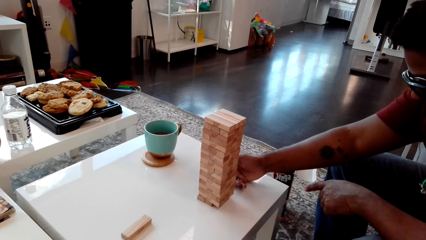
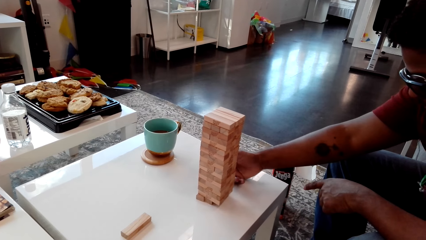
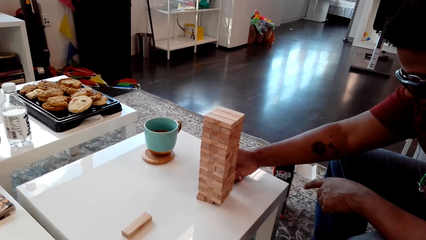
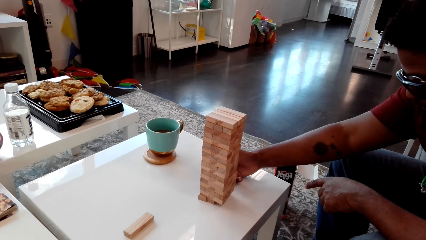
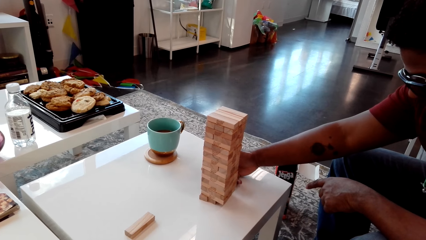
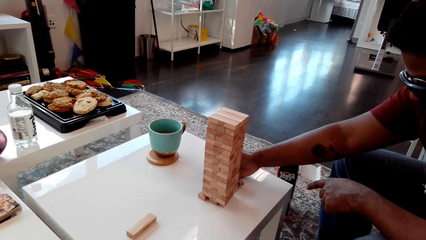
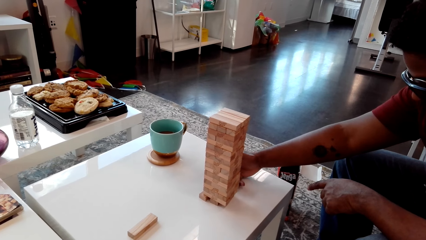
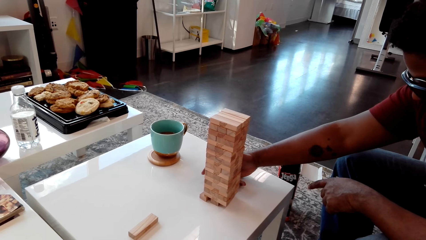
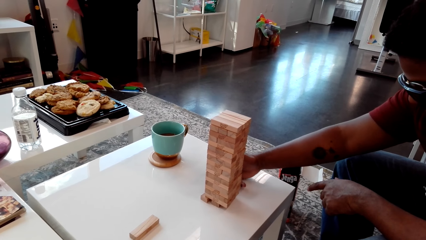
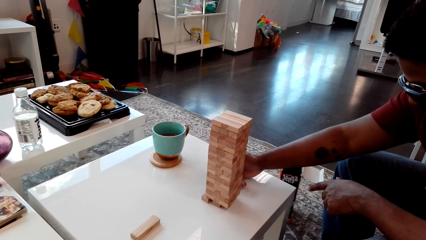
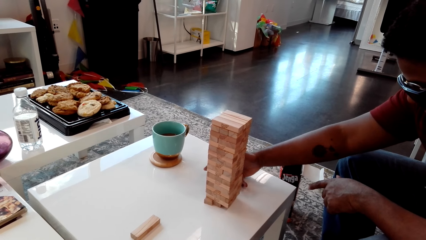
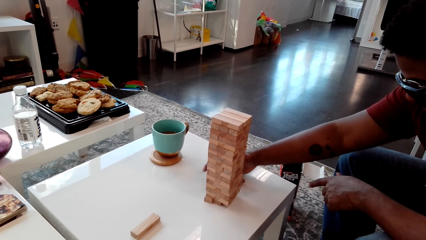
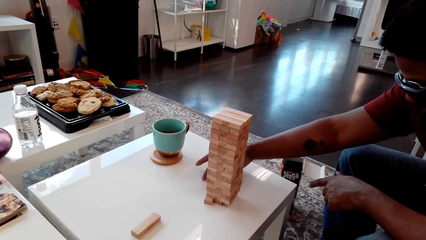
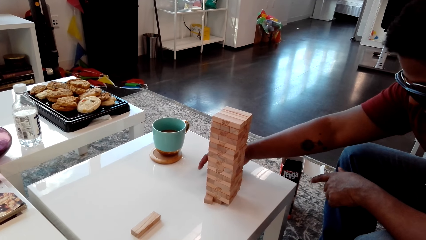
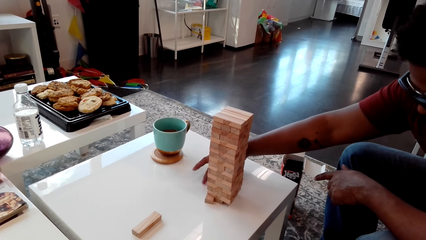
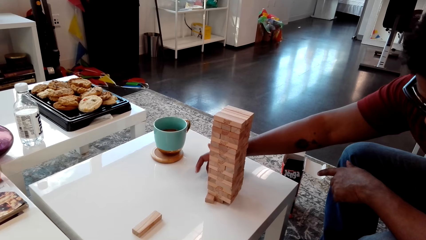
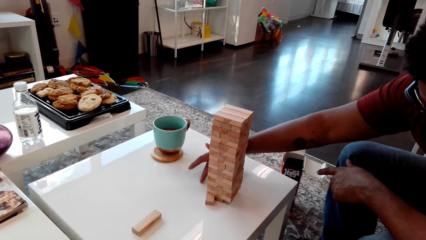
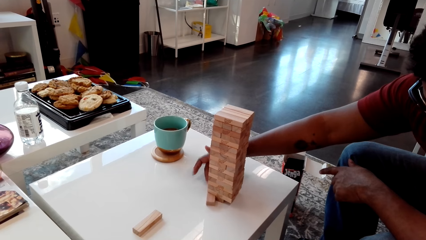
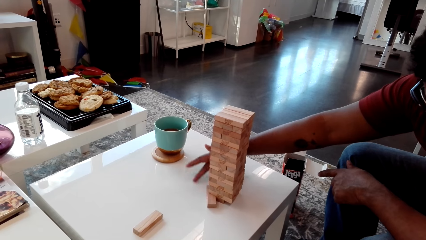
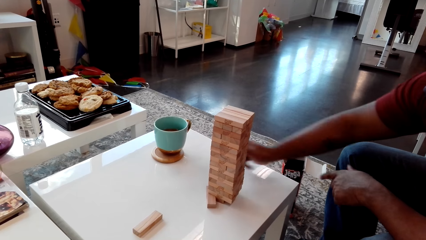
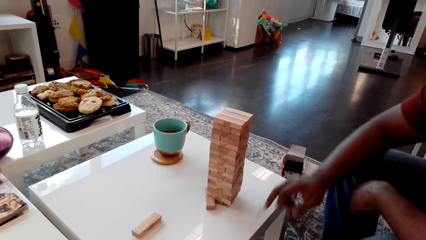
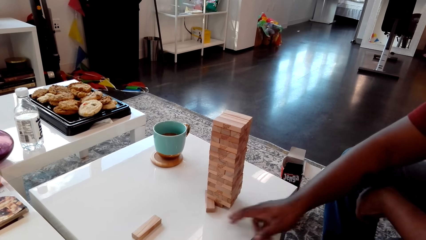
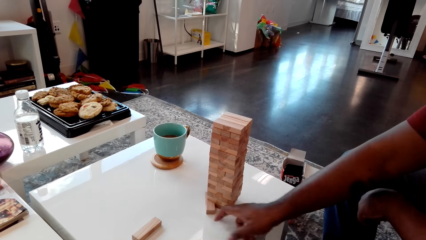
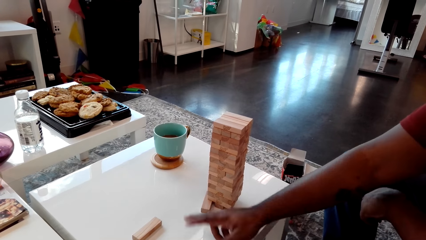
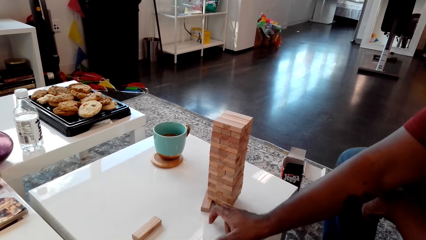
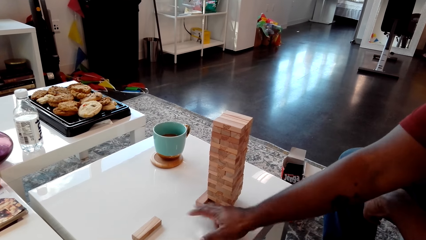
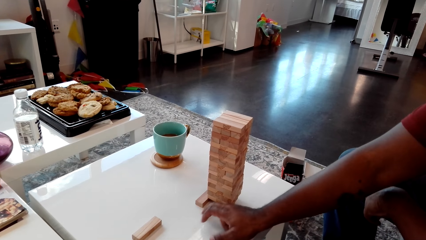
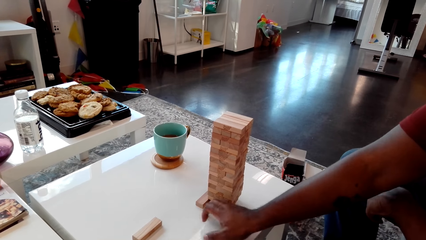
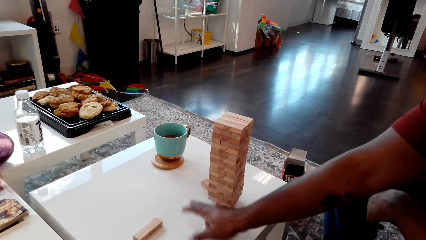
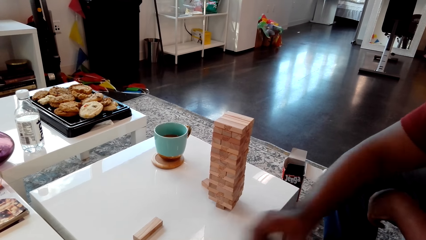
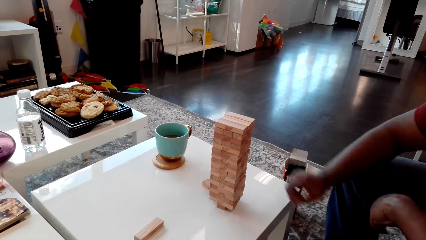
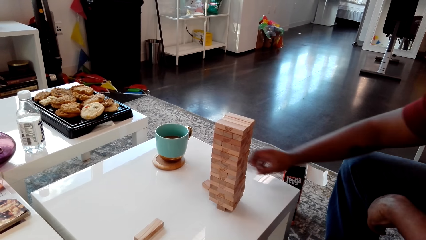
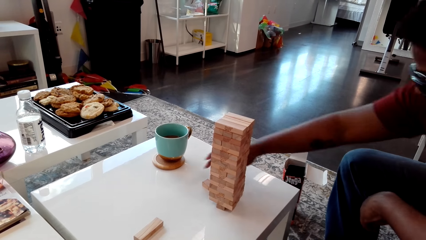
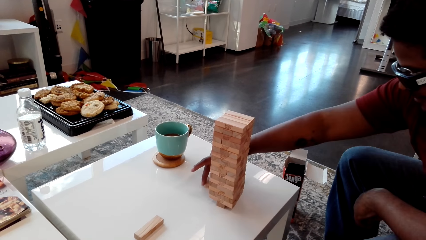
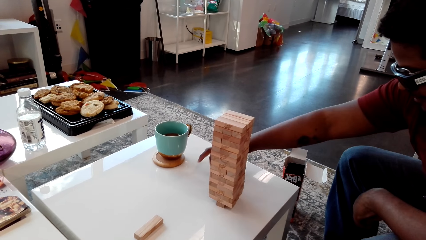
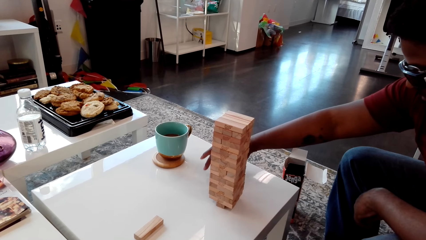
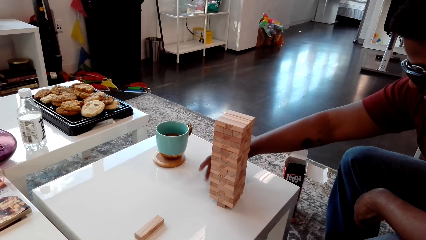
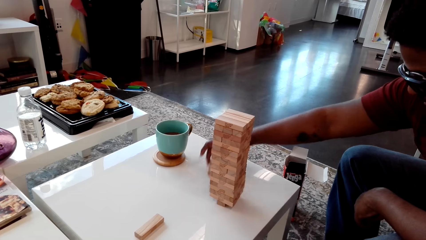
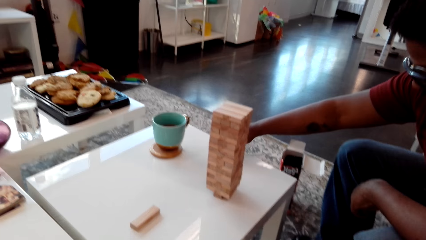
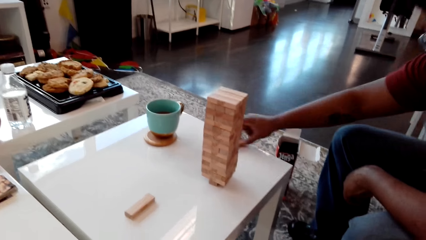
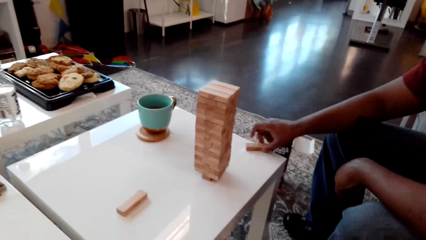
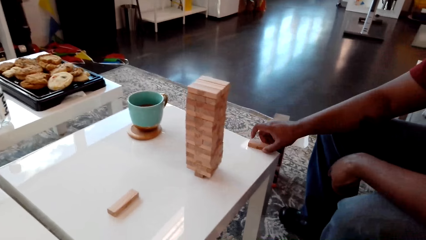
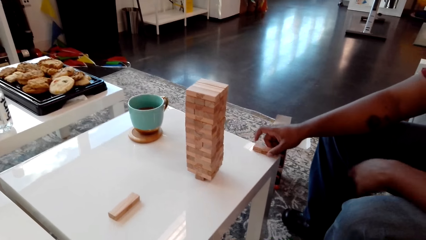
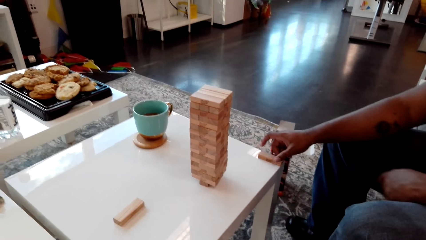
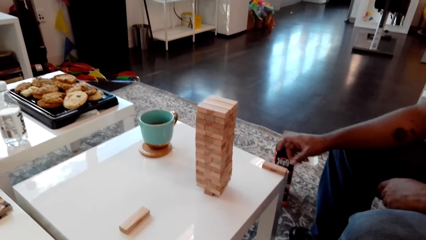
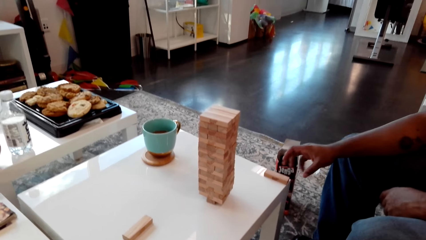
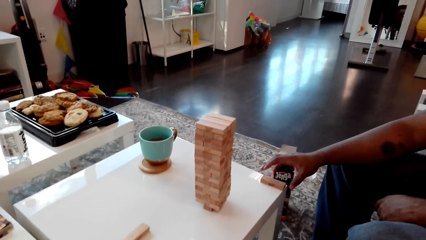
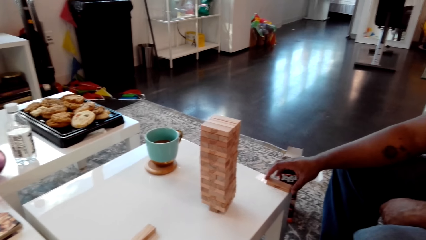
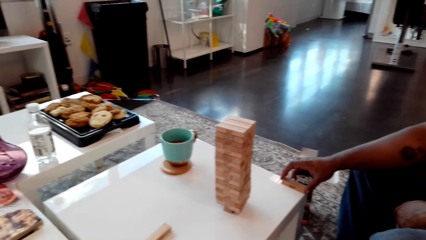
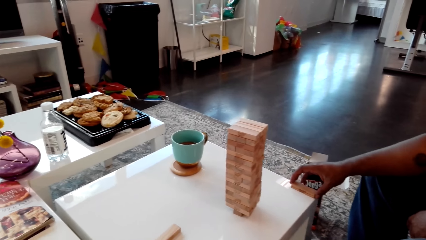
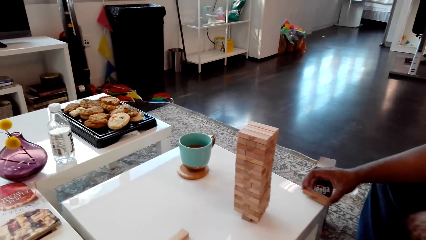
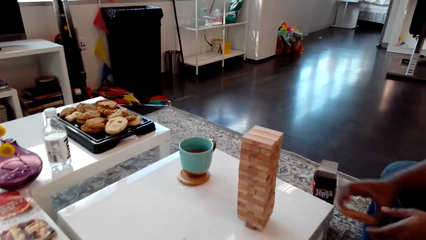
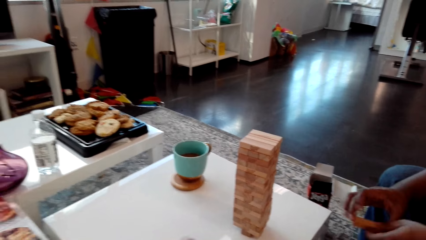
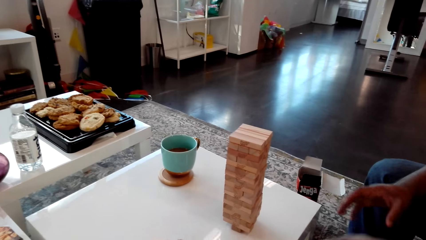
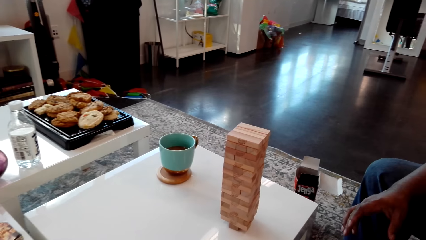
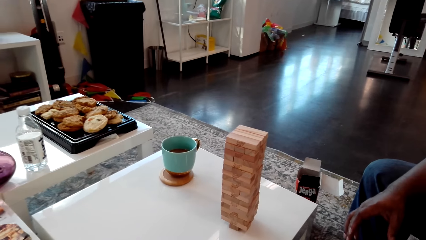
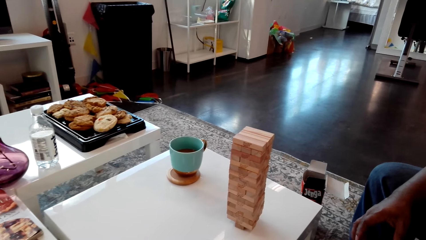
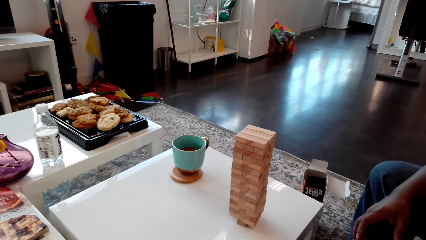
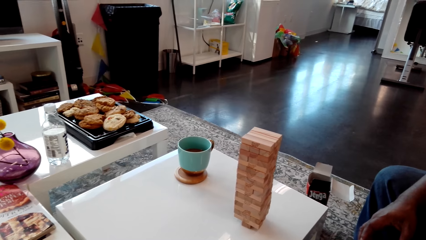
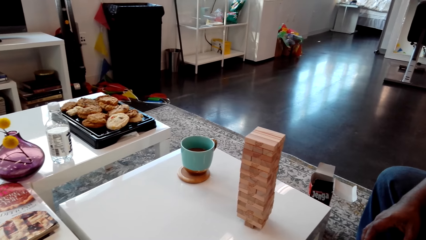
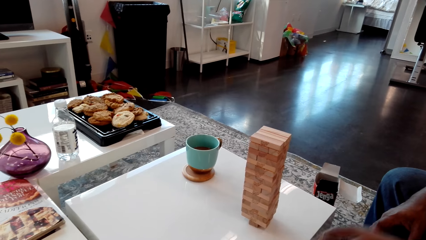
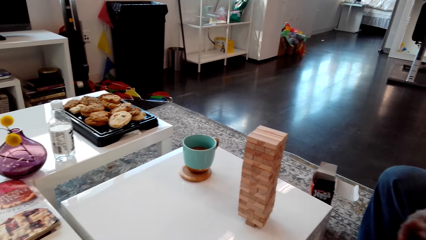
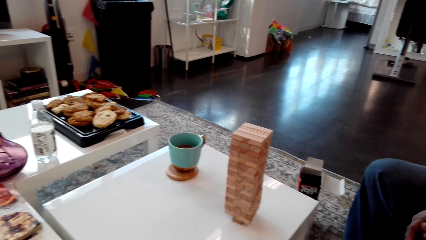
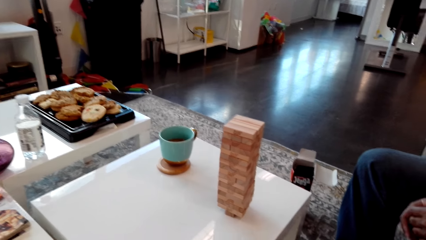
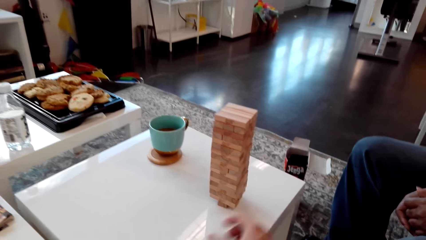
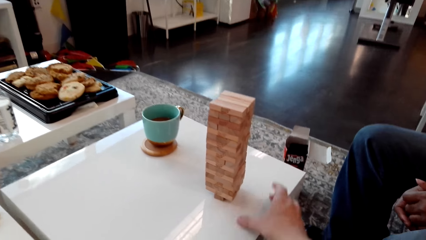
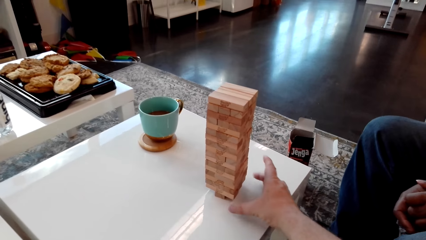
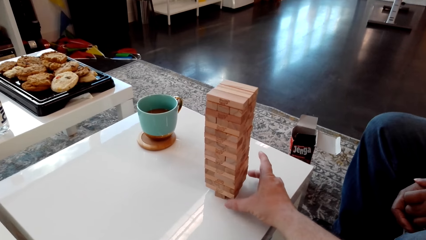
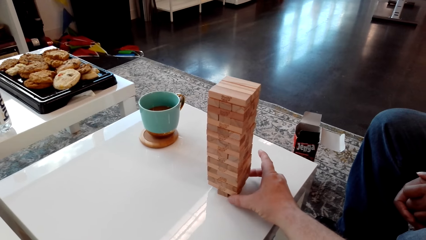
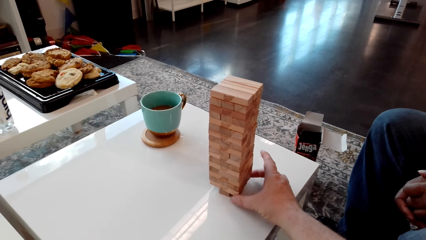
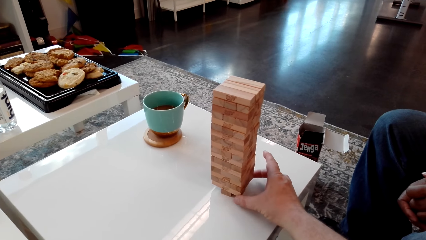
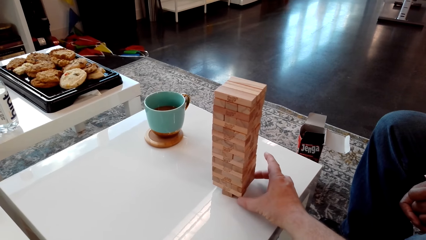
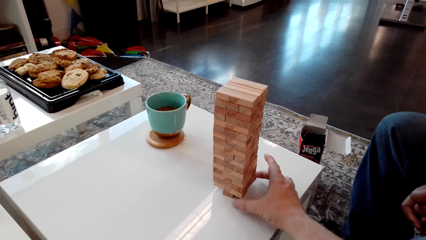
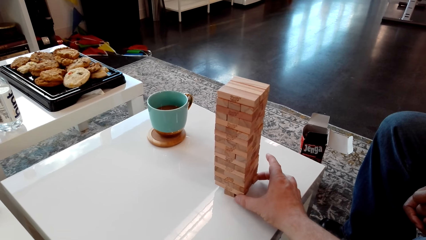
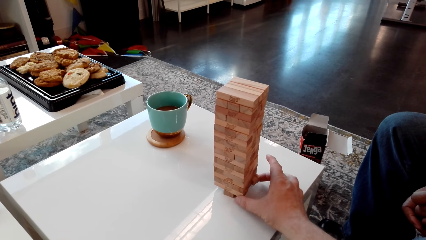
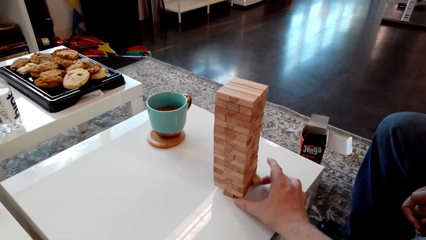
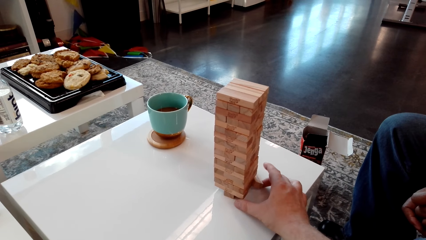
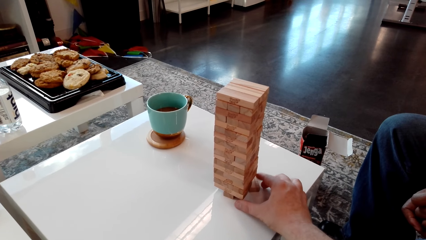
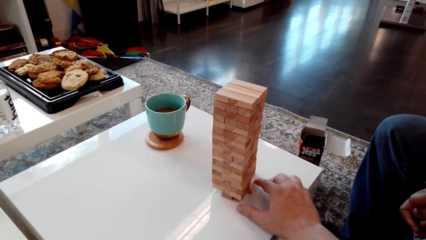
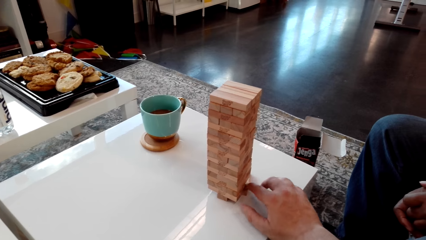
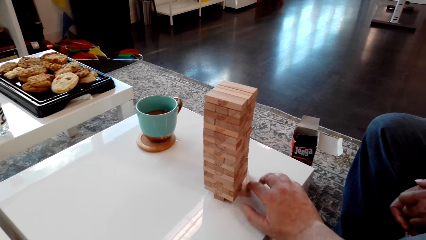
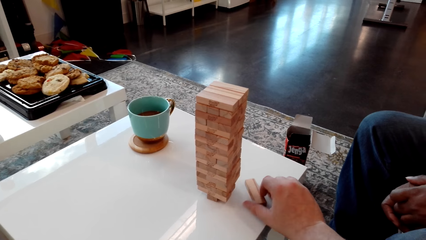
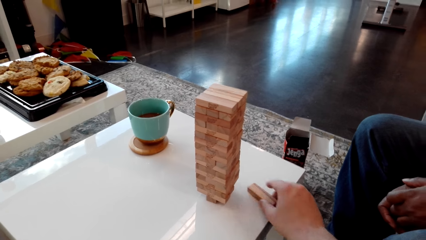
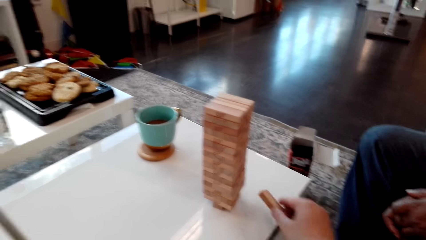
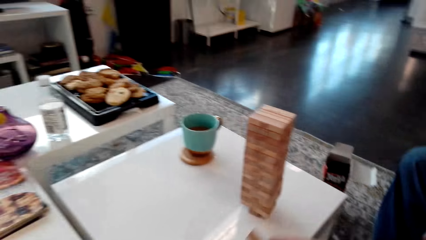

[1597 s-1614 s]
A man removes the giant tumbling block from the stack of blocks. The camera wearer removes the jenga board block from the tower.
